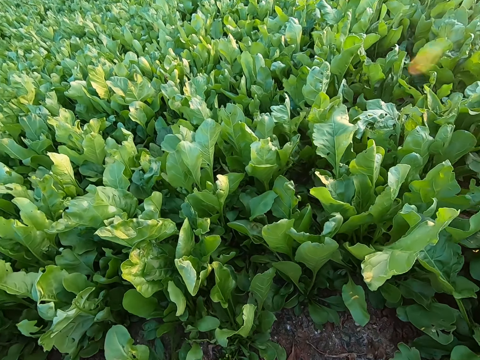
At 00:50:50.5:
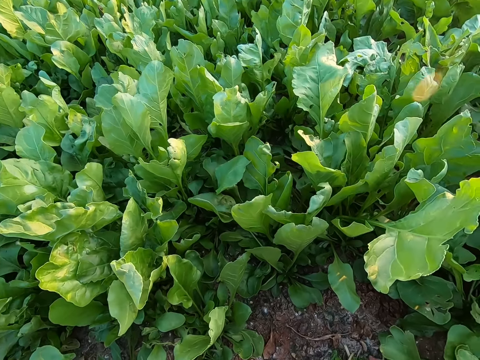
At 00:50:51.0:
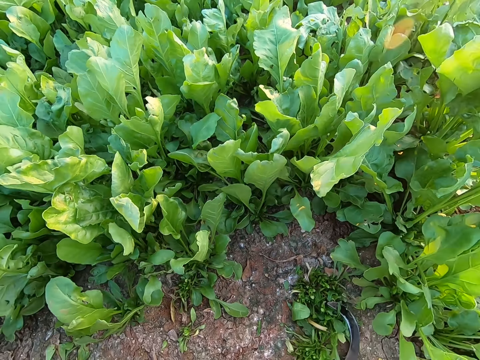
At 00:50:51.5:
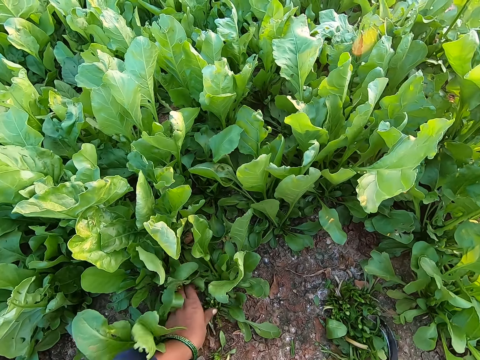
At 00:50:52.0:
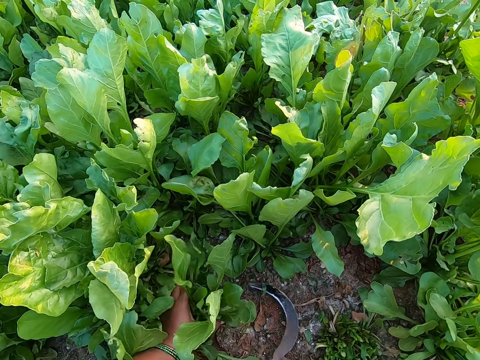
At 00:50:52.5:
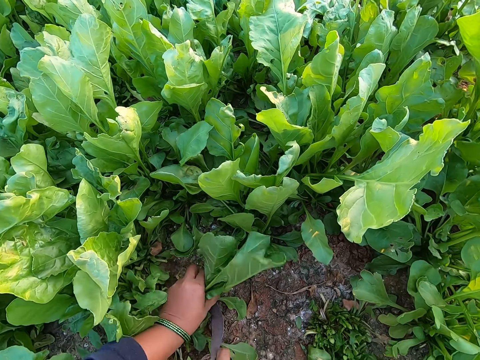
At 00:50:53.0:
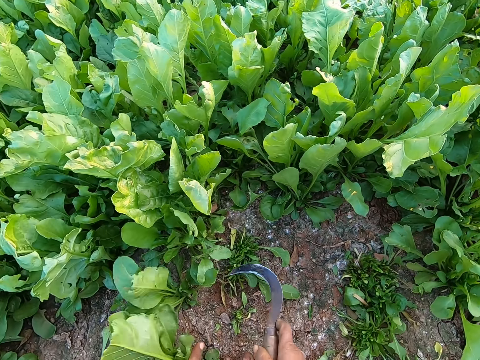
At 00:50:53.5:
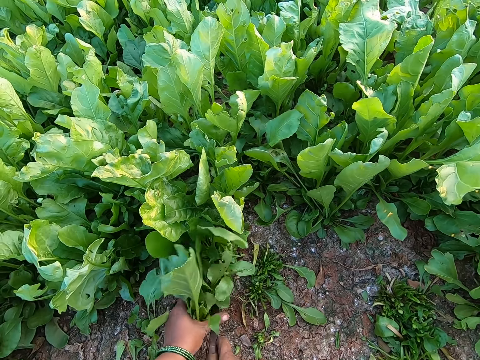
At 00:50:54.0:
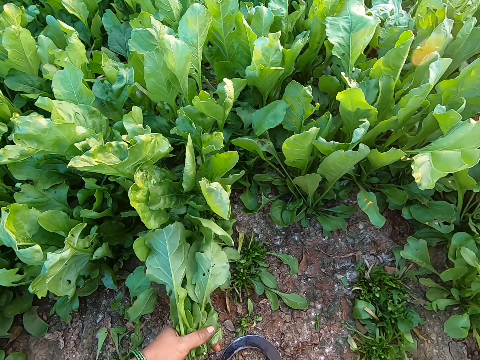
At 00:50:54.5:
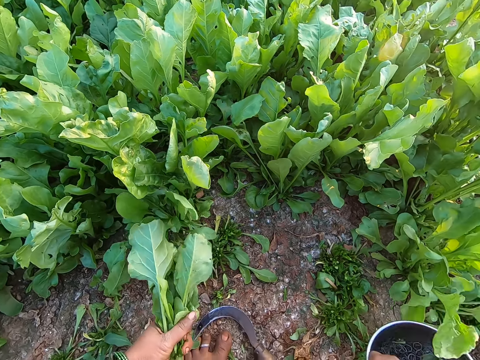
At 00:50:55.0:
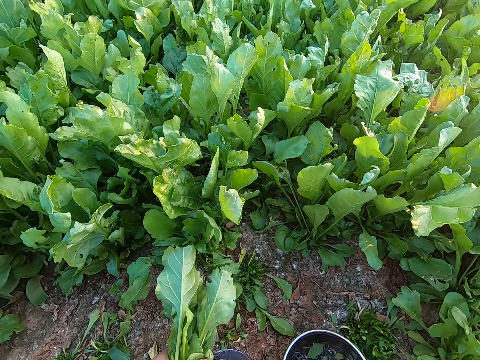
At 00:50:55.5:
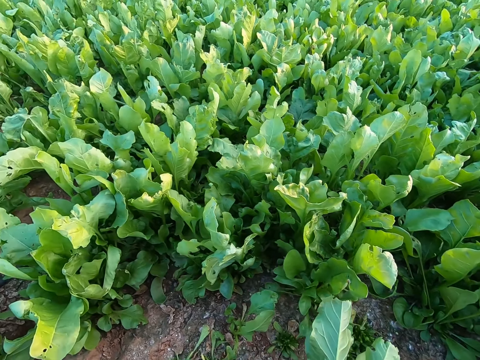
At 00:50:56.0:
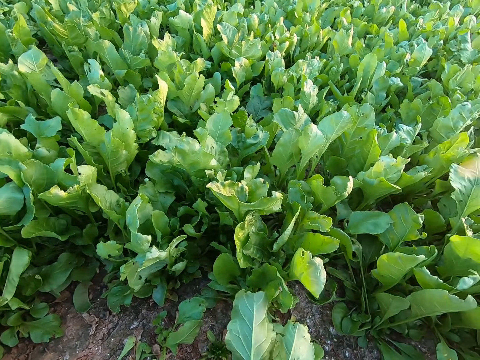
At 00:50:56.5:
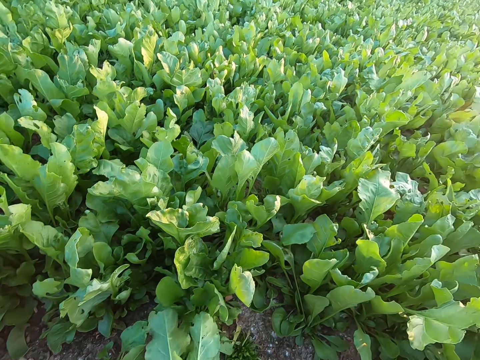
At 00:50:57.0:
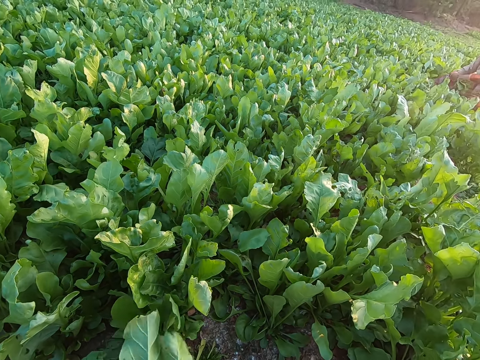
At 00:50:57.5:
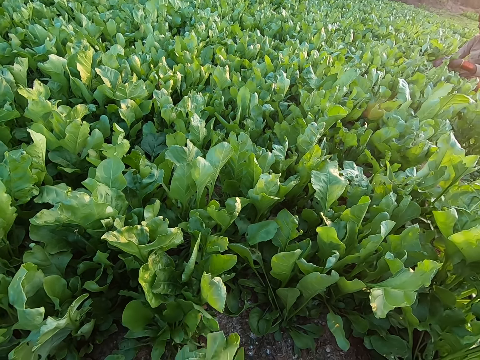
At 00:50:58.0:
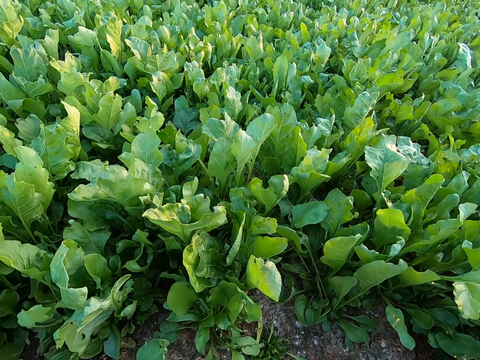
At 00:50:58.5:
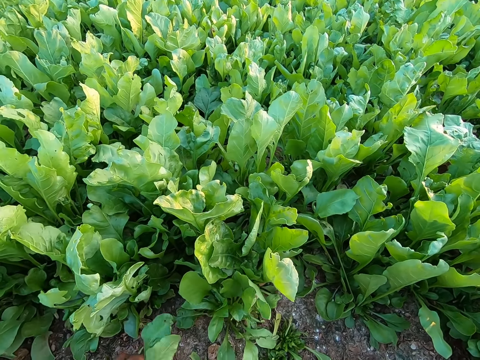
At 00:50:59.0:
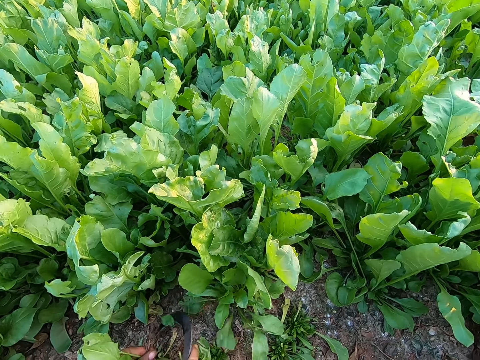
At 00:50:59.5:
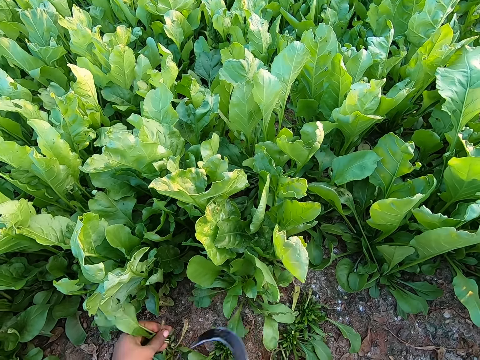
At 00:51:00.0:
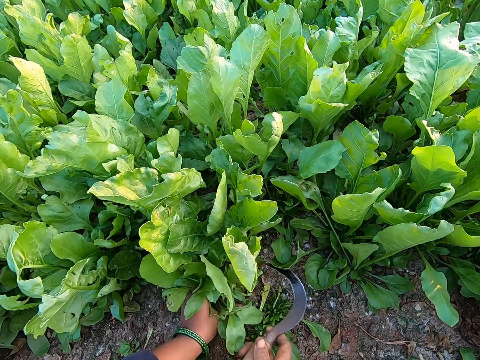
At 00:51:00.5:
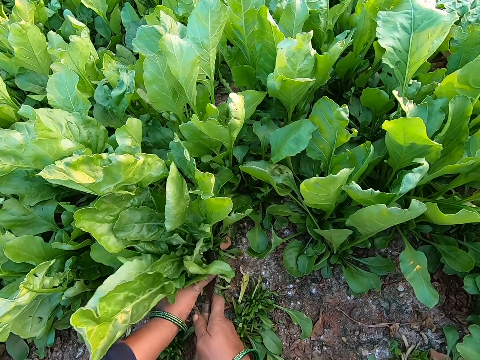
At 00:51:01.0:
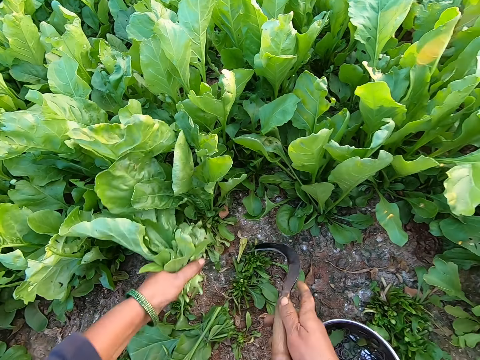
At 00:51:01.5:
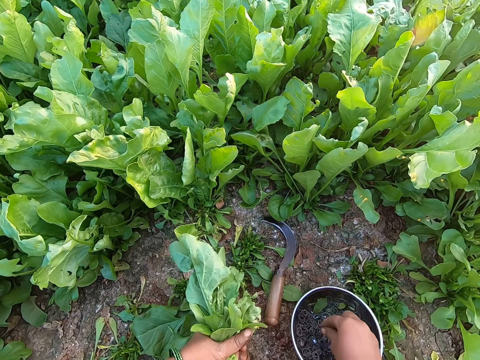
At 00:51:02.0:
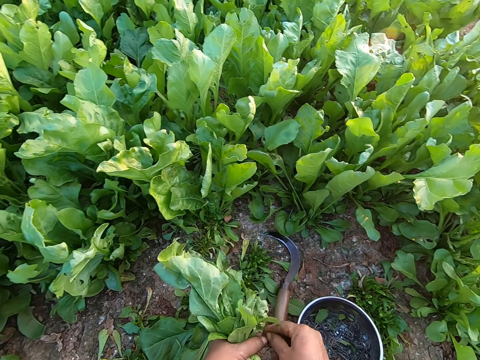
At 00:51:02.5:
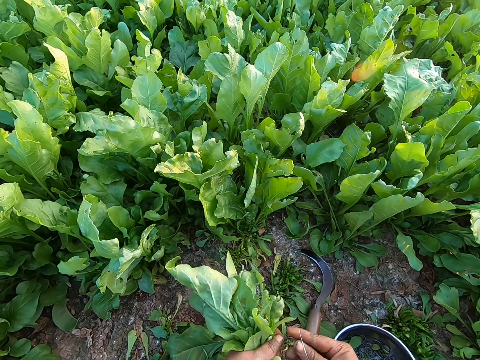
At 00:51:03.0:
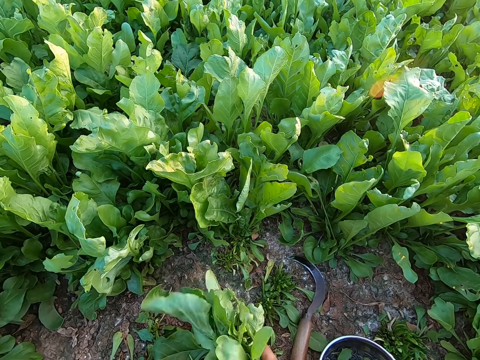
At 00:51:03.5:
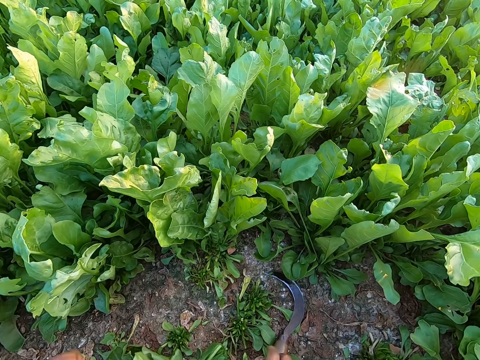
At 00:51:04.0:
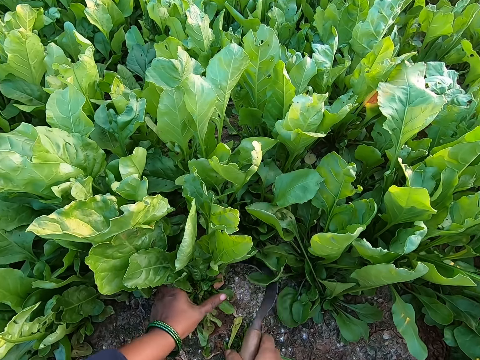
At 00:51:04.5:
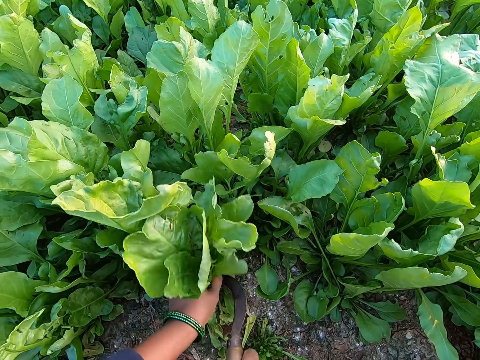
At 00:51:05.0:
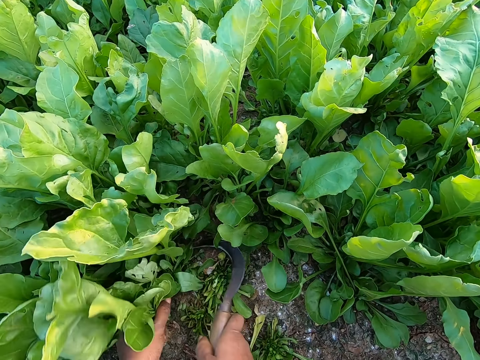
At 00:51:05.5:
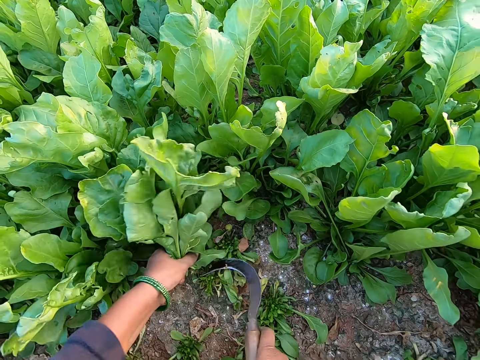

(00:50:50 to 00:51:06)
The camera wearer holds the vegetable on the floor with her left hand. She cuts the vegetable on the floor with the hand sickle in her right hand. She drops the hand sickle on the floor with her right hand. She drops the plate on the floor with her left hand. She moves the bowl. She cuts the vegetable on the floor with the hand sickle in her right hand. She drops the hand sickle on the floor with her right hand. She picks a rubber band from the plate on the floor with her right hand. She expands the rubber band with both hands. She binds the vegetable with the rubber in her right hand. She picks the hand sickle from the floor with her right hand. She holds the vegetable on the floor with her left hand. She cuts the vegetable on the floor with the hand sickle in her right hand.

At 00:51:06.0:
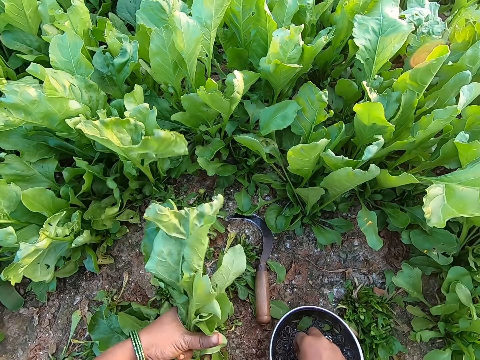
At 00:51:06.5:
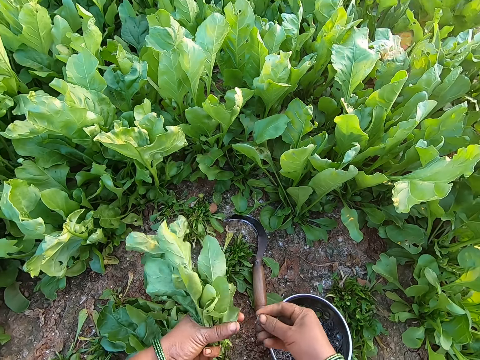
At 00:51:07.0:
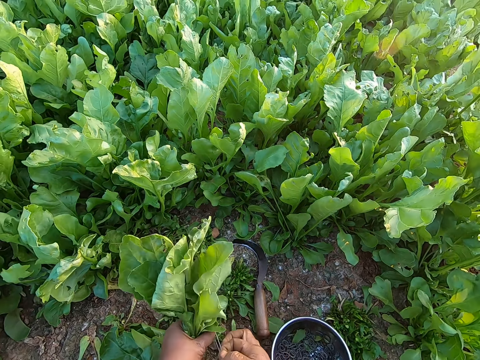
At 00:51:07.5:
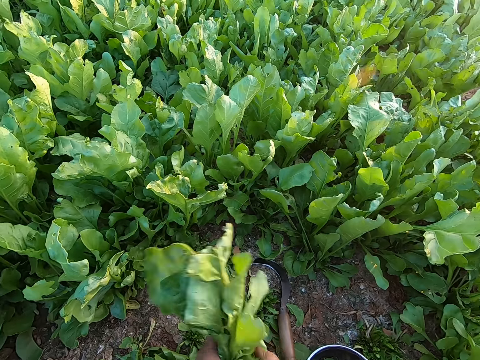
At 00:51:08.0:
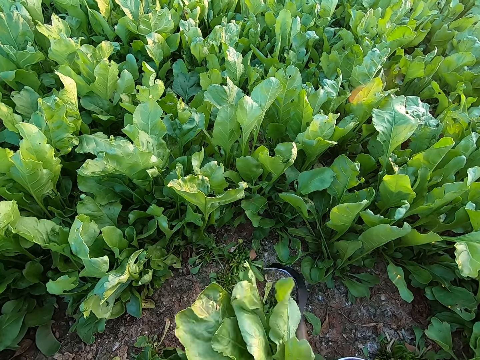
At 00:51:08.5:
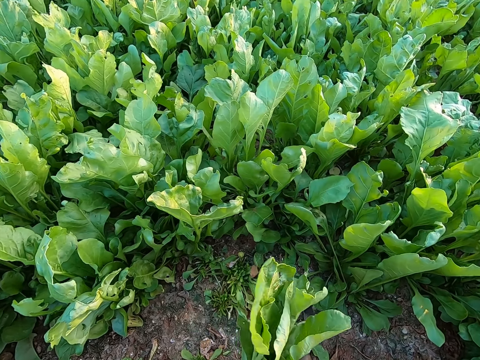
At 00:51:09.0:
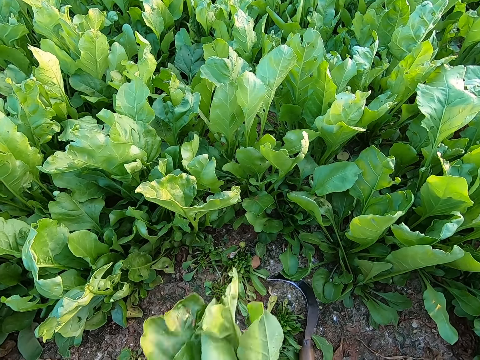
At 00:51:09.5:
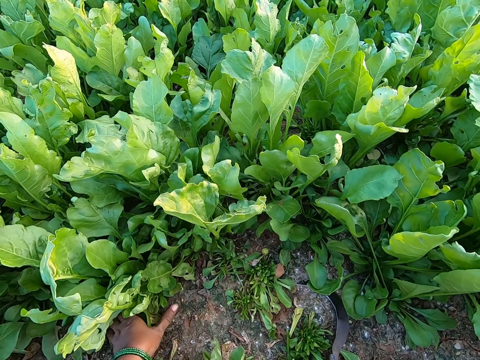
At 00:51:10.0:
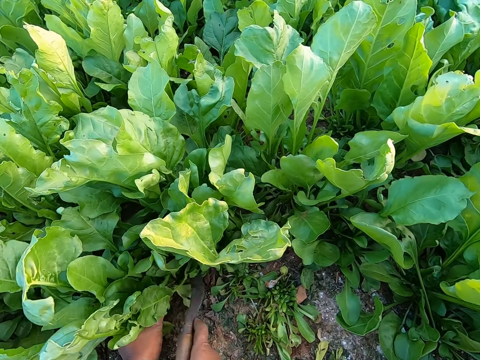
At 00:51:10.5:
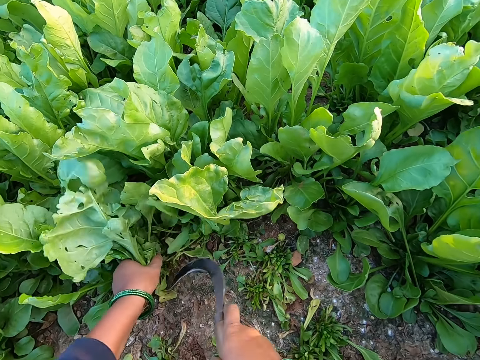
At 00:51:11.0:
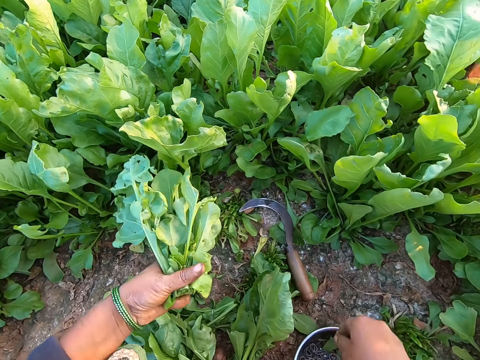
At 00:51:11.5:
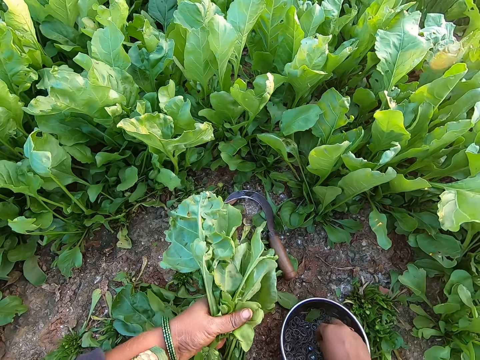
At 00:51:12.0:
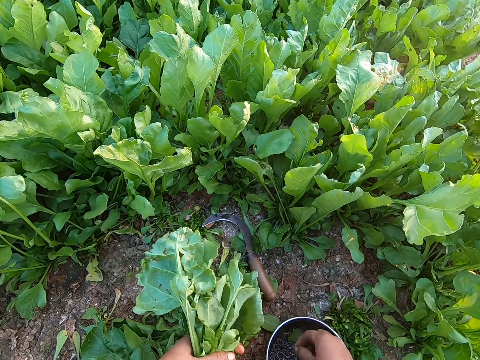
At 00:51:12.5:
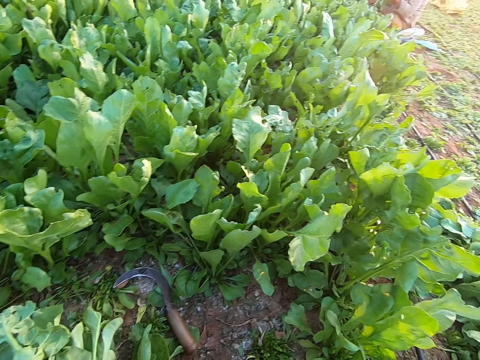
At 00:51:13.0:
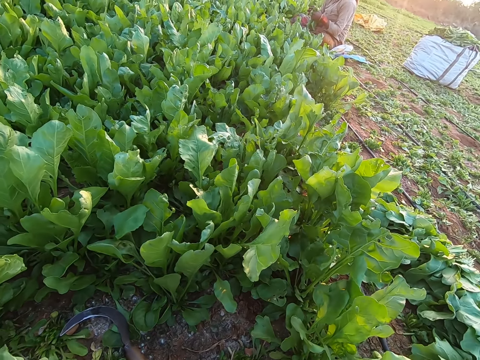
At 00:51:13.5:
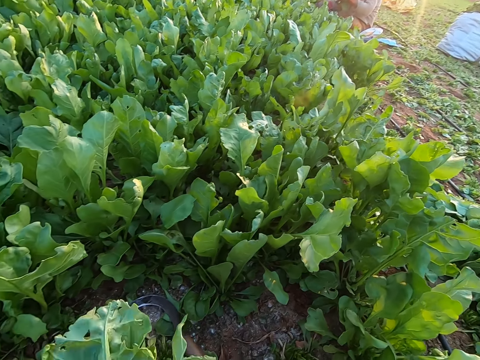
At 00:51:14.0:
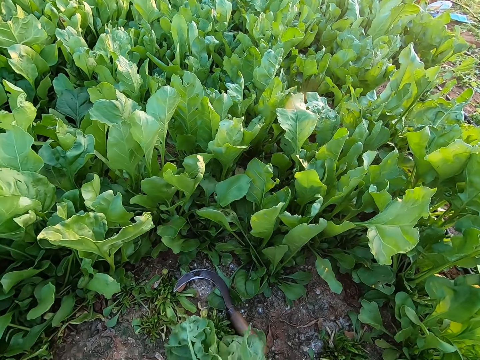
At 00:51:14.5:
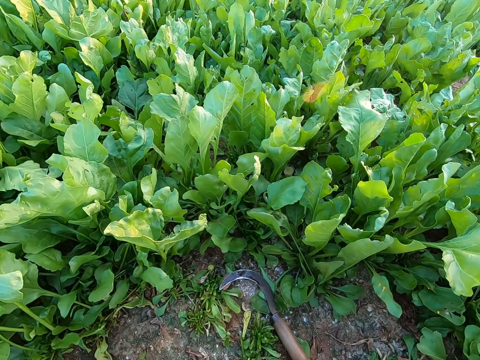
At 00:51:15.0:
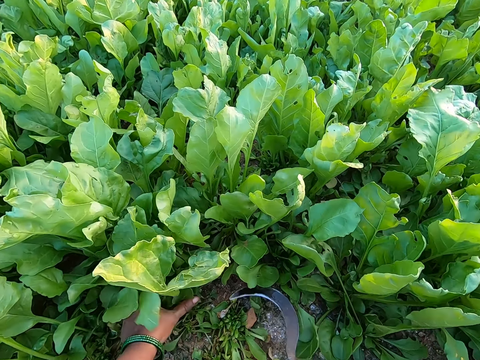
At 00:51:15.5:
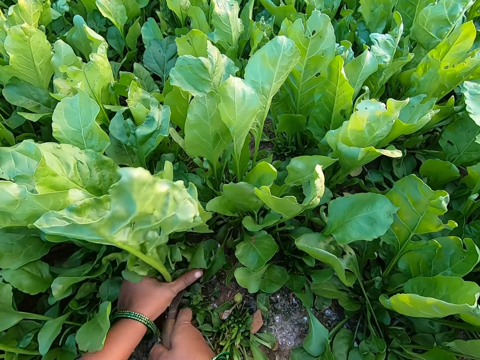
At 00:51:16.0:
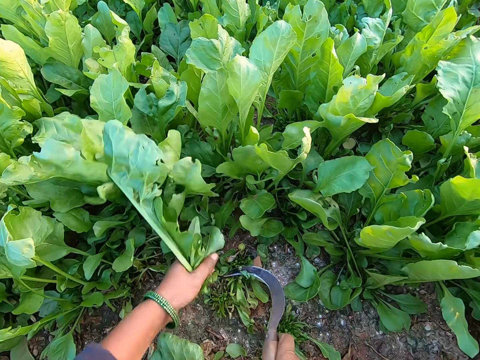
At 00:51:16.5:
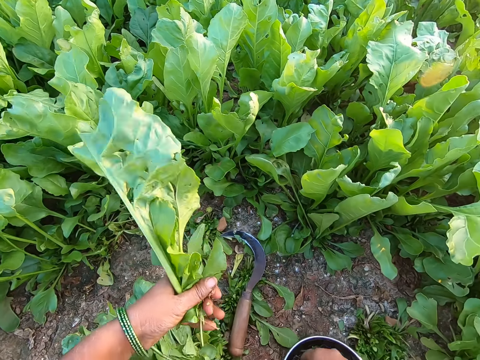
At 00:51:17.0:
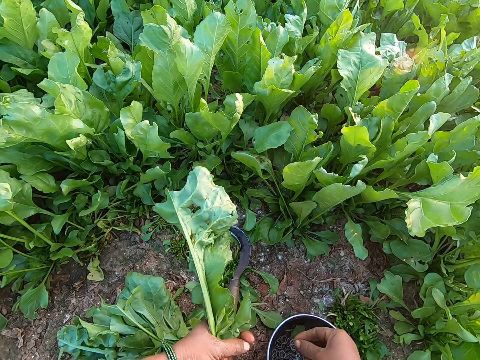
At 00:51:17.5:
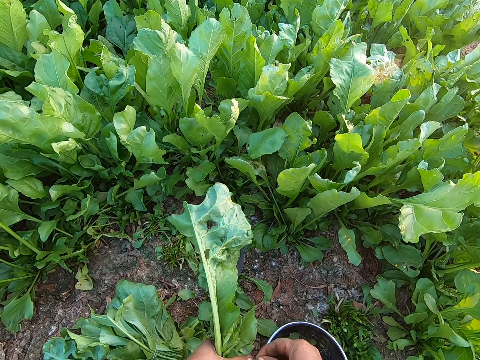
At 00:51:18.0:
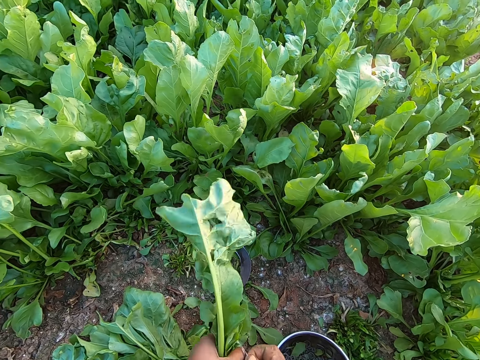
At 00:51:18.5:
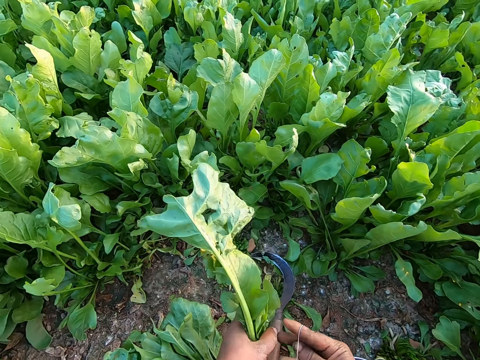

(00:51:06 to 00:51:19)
The camera wearer drops the hand sickle on the floor with her right hand. She picks a rubber band from the plate on the floor with her right hand. She expands the rubber band with both hands. She binds the vegetable with the rubber in her right hand. She drops the vegetable on the floor with her right hand. She picks the hand sickle from the floor with her right hand. She holds the vegetable on the floor with her left hand. She cuts the vegetable on the floor with the hand sickle in her right hand. She drops the hand sickle on the floor with her right hand. She picks a rubber band from the plate on the floor with her right hand. She ties the vegetables with the band. She picks the hand sickle from the floor with her right hand. She holds the vegetable on the floor with her left hand. She cuts the vegetable on the floor with the hand sickle in her right hand. She drops the hand sickle on the floor with her right hand. She picks a rubber band from the plate on the floor with her right hand. She expands the rubber band with both hands. She binds the vegetable with the rubber in her right hand.
